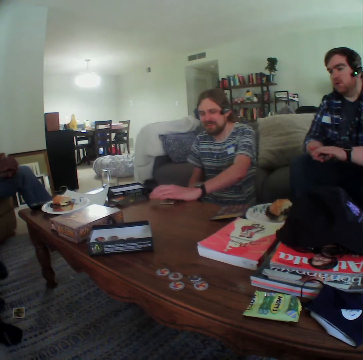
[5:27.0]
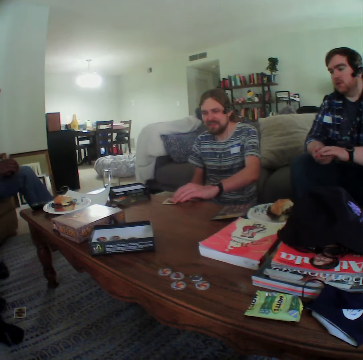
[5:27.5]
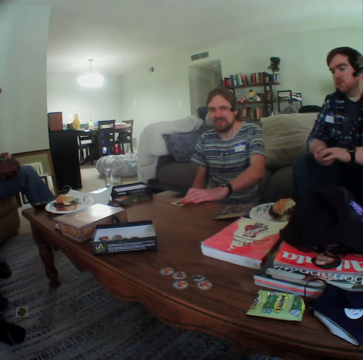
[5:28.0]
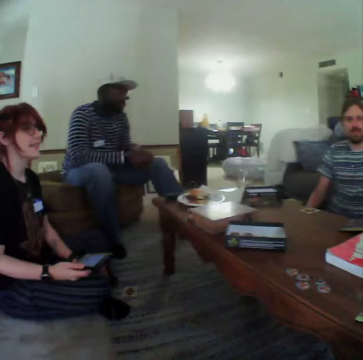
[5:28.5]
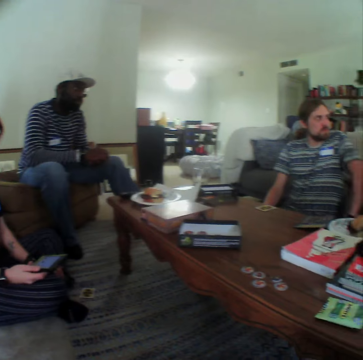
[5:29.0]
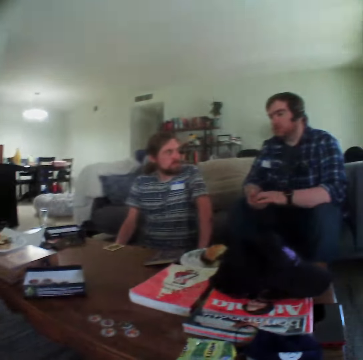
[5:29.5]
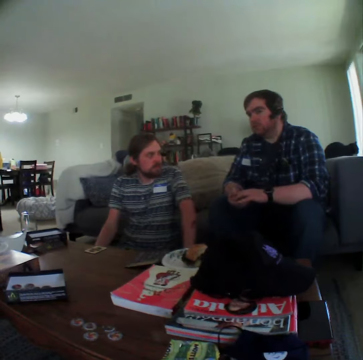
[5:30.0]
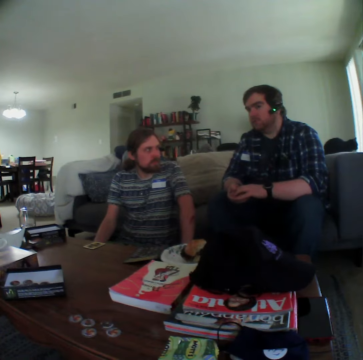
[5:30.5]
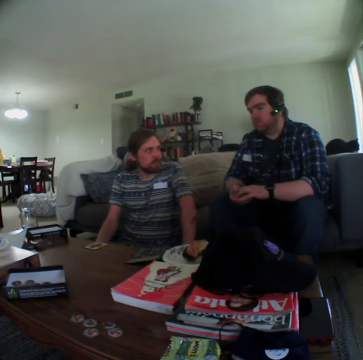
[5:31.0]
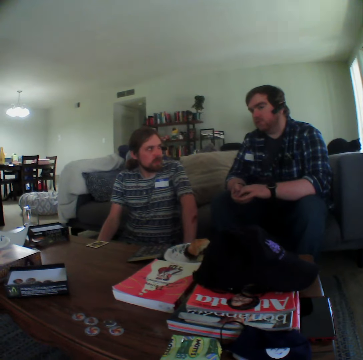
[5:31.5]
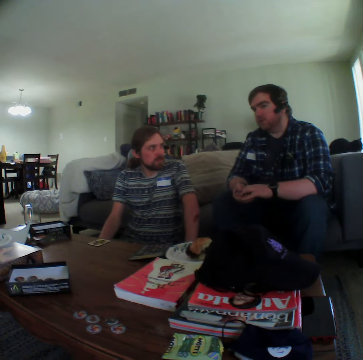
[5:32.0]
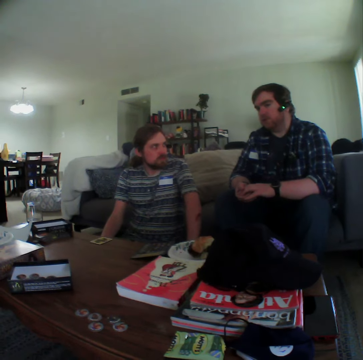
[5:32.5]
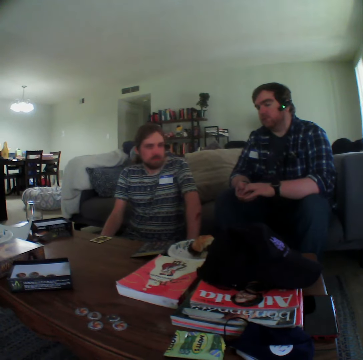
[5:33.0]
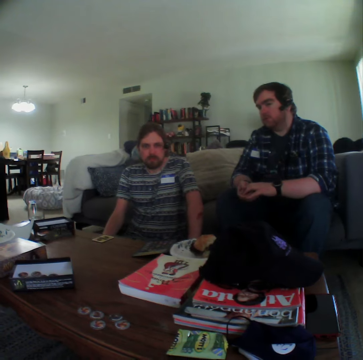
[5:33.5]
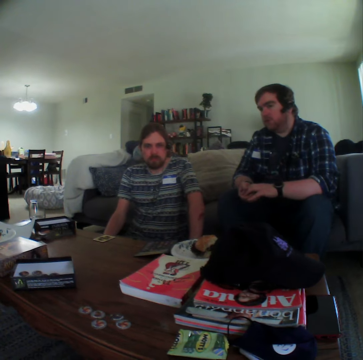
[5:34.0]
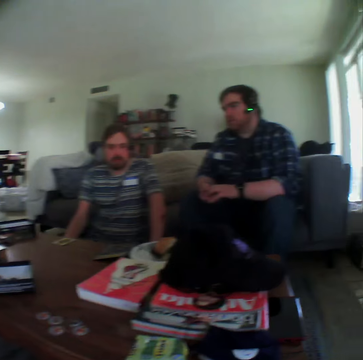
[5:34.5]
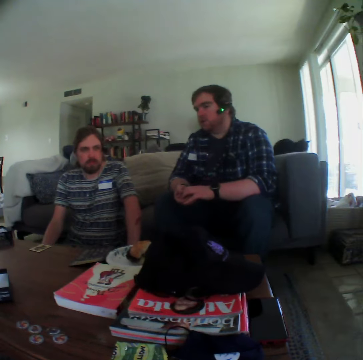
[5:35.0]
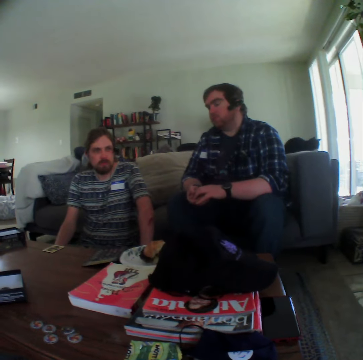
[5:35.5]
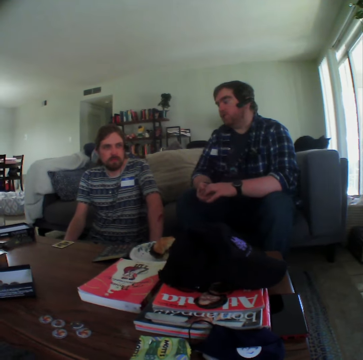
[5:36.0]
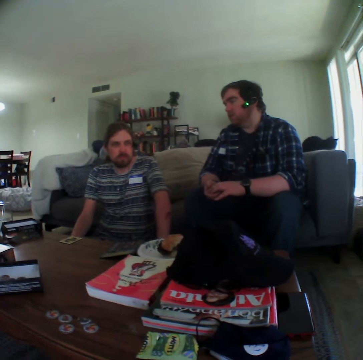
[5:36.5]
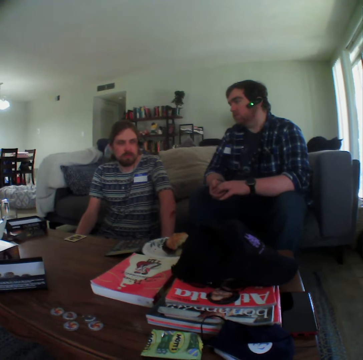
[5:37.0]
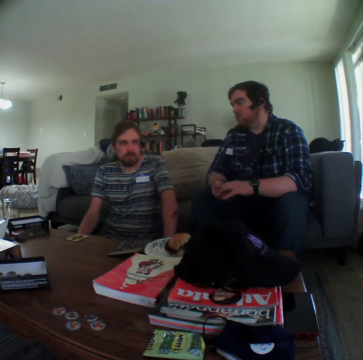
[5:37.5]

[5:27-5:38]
A person puts the card on the table. Another person moves the cards on the hand.

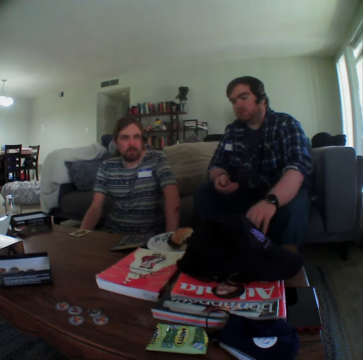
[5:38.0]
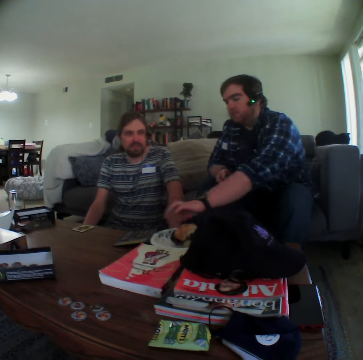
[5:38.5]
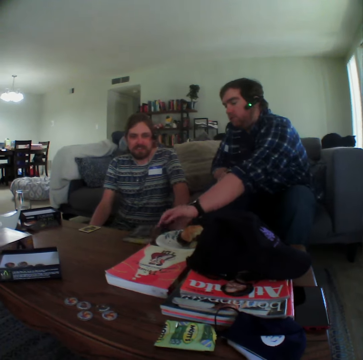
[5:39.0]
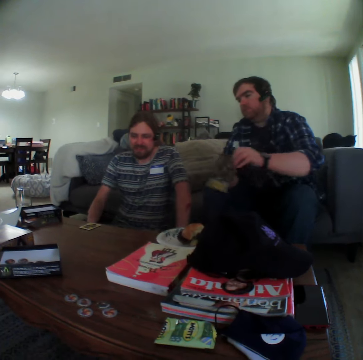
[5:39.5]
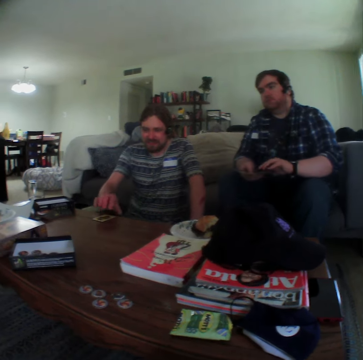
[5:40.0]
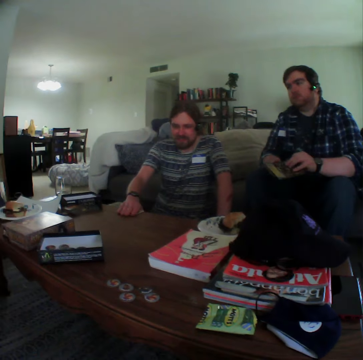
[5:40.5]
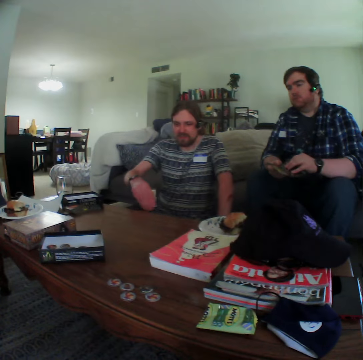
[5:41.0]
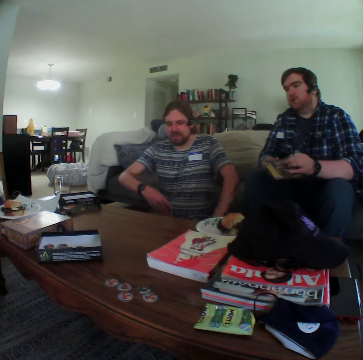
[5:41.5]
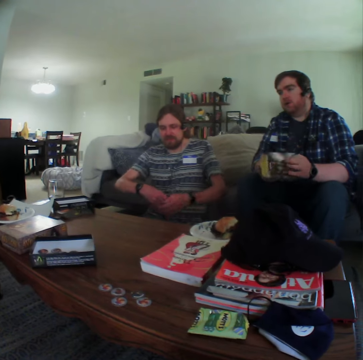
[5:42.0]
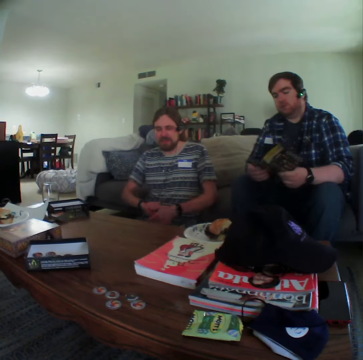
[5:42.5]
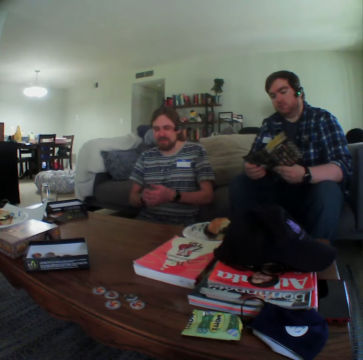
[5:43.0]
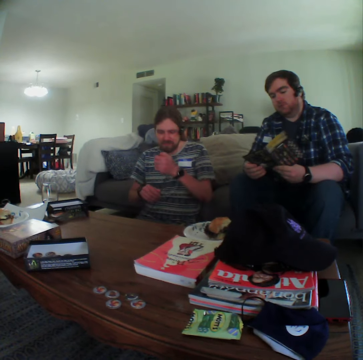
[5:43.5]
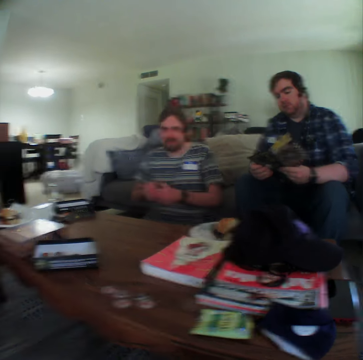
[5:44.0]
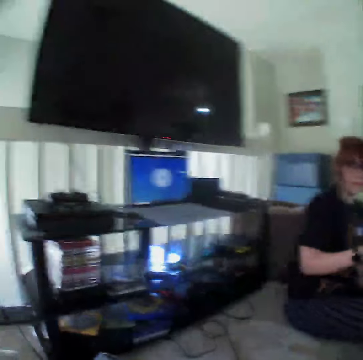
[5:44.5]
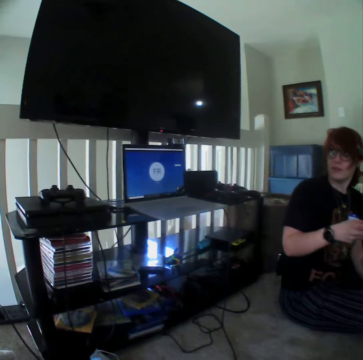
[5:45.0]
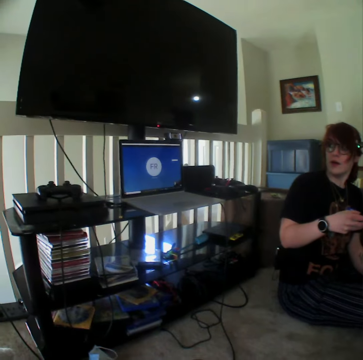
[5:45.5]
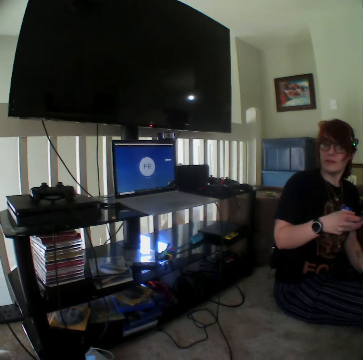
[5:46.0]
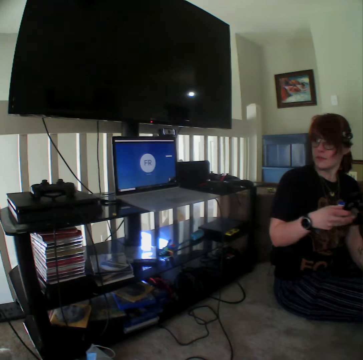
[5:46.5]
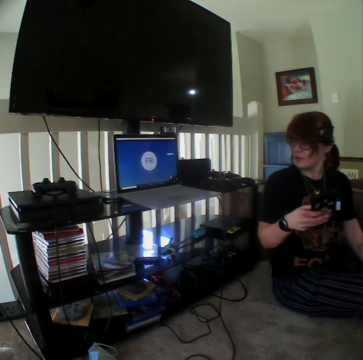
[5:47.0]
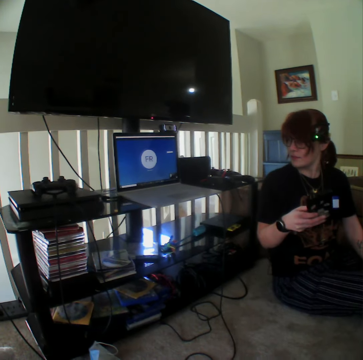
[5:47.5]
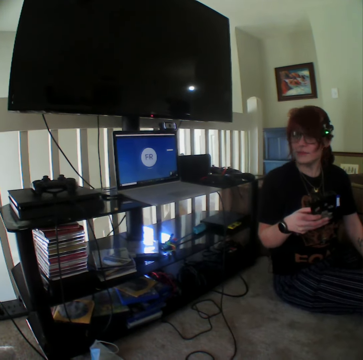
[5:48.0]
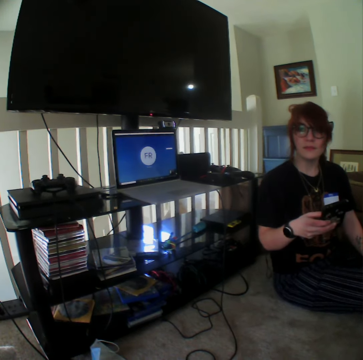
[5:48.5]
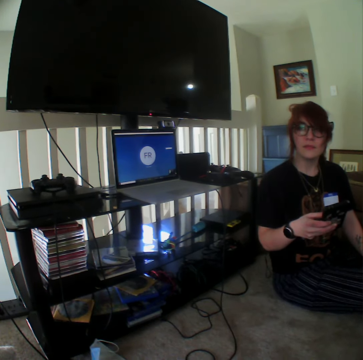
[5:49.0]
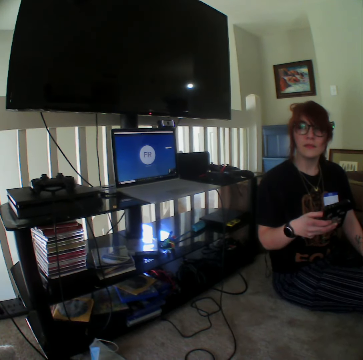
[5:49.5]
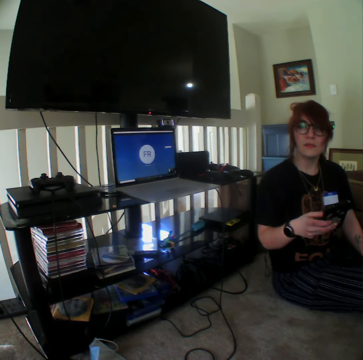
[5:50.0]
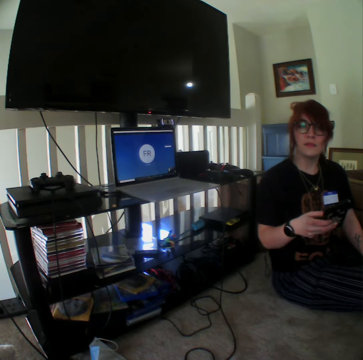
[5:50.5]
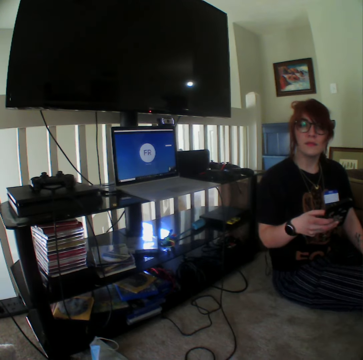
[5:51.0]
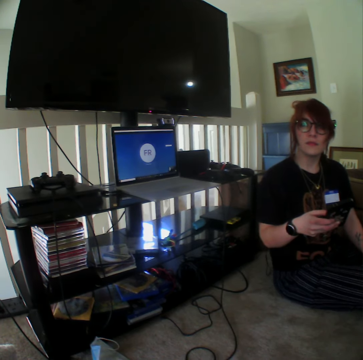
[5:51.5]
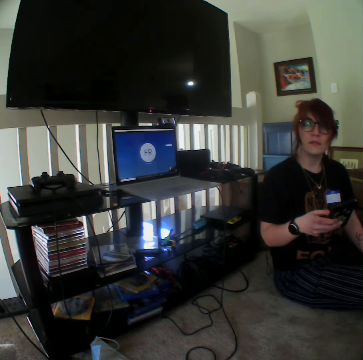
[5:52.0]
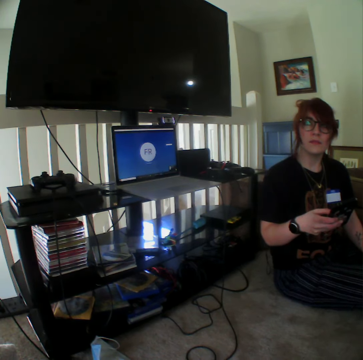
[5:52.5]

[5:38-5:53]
The camera wearer picks up the booklet on the table. A person picks up the booklet on the table. Another person opens the booklet. The first person moves the card on the hand. A third person stares at the television and moves near the television.

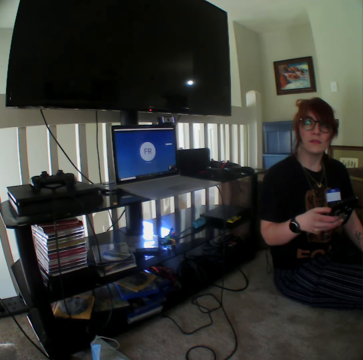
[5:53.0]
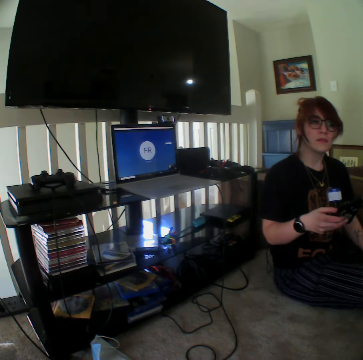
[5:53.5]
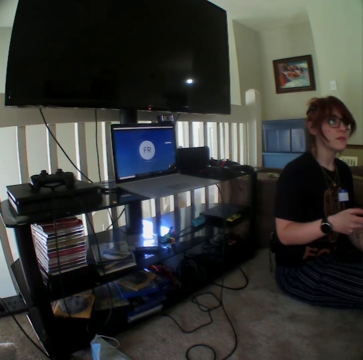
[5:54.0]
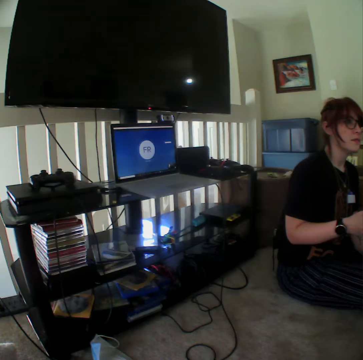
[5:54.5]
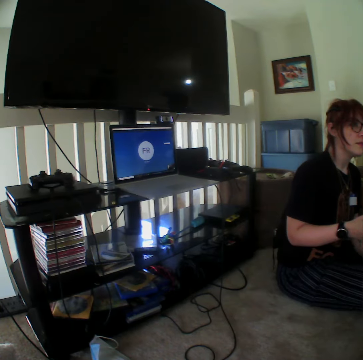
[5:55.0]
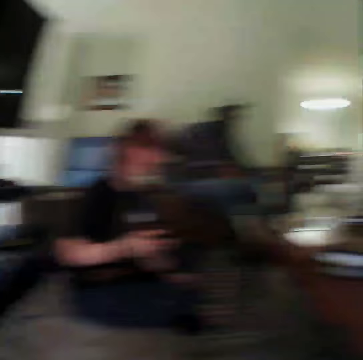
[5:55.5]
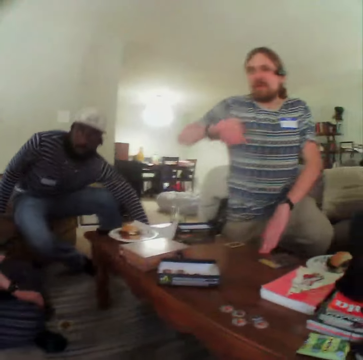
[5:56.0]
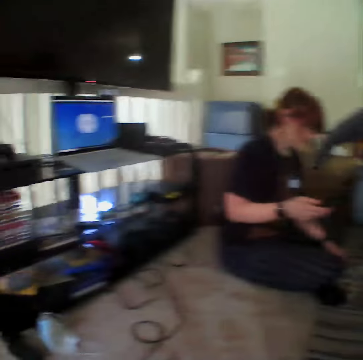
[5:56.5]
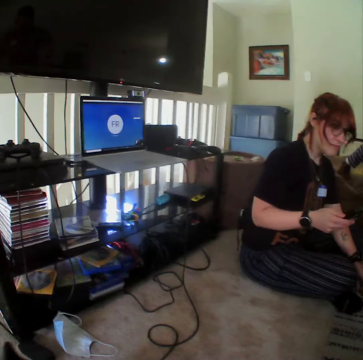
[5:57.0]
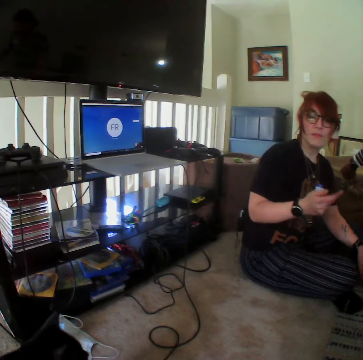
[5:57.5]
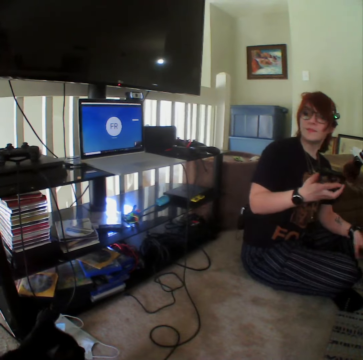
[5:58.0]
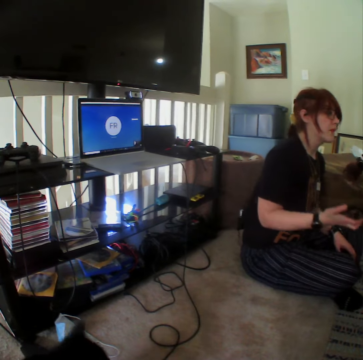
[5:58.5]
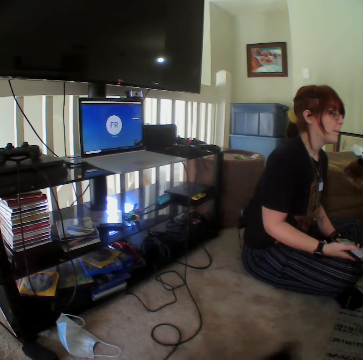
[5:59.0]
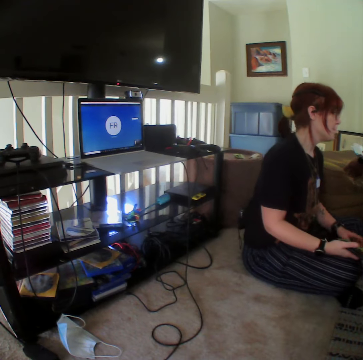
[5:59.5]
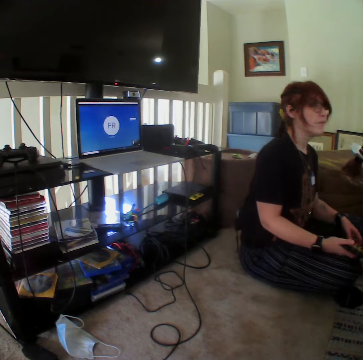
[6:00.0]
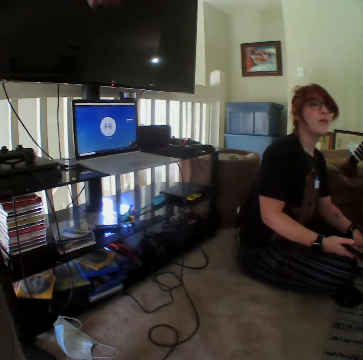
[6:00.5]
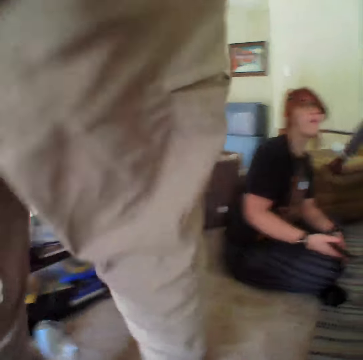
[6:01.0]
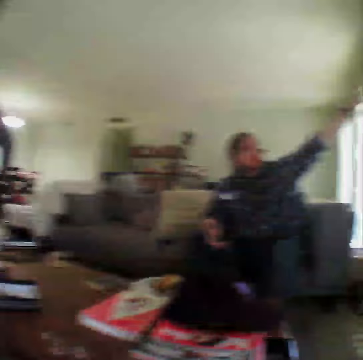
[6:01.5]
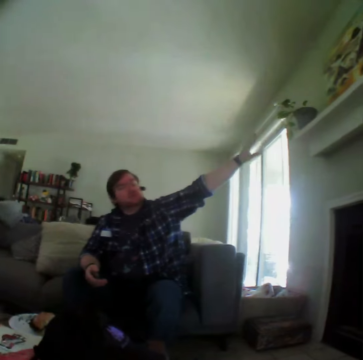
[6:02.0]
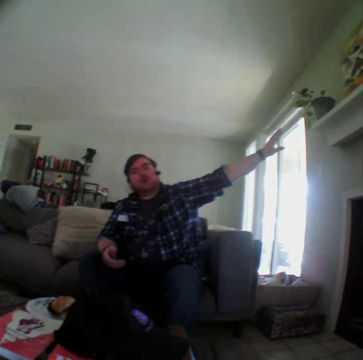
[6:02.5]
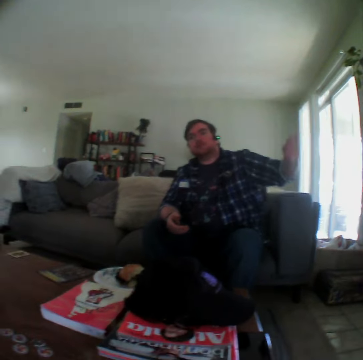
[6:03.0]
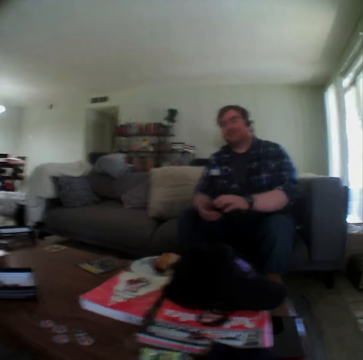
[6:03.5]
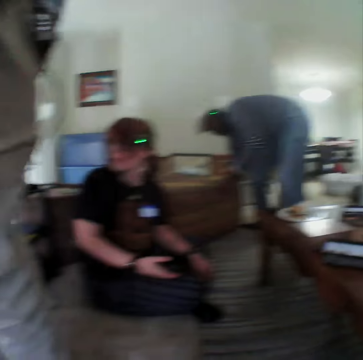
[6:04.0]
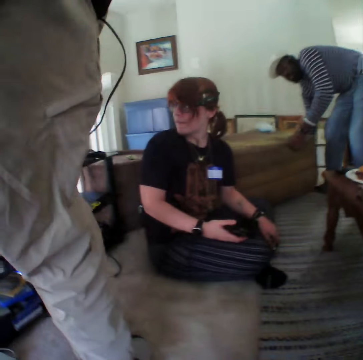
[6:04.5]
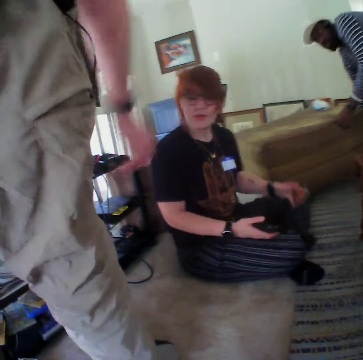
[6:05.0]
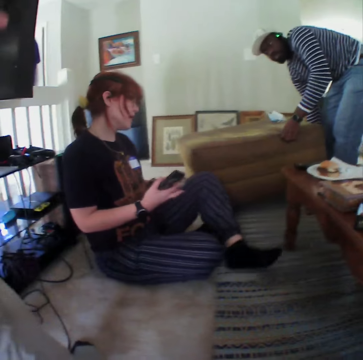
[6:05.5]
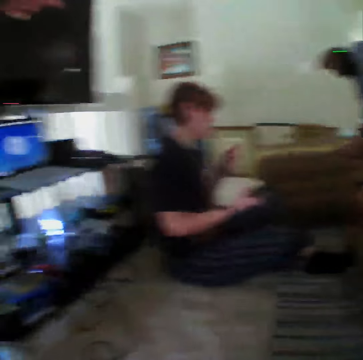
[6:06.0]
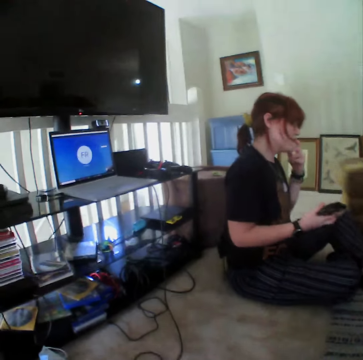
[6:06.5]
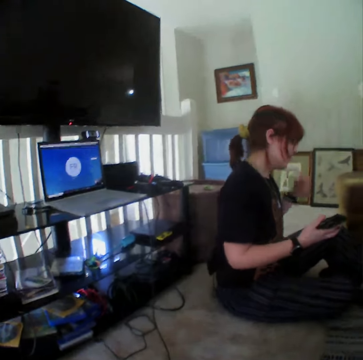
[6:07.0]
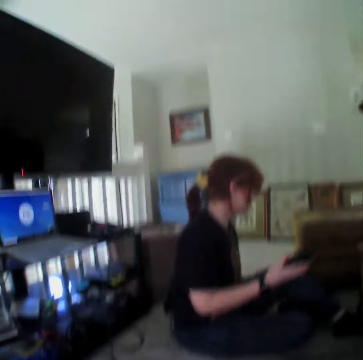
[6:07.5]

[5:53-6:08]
A person moves from the chair. Another person stands up from the chair. A third person stares at the television. A fourth person walks near the camera wearer. A fifth person touches the window and moves the hand down. The first person moves the seat. The fourth person moves the hand from the television. The third person touches the nose and moves on the ground.
